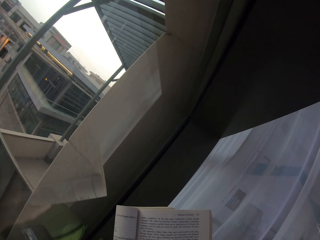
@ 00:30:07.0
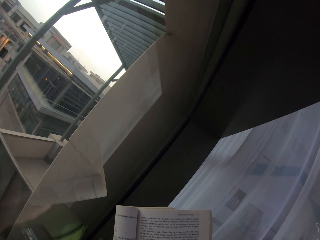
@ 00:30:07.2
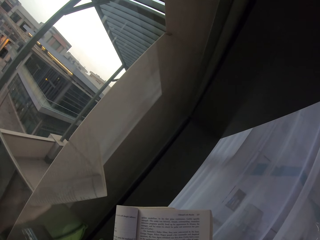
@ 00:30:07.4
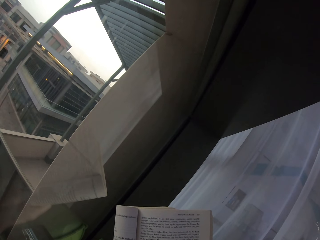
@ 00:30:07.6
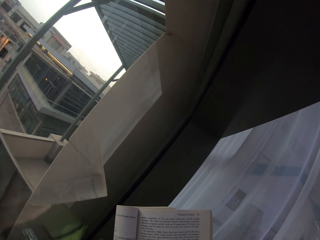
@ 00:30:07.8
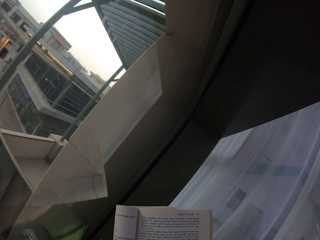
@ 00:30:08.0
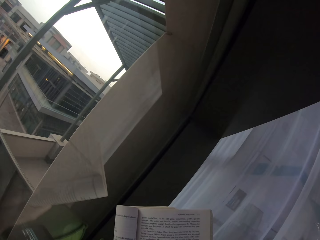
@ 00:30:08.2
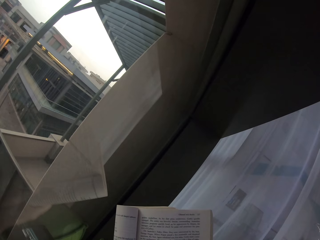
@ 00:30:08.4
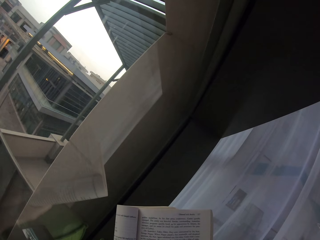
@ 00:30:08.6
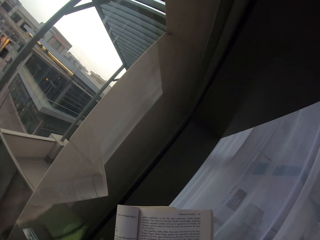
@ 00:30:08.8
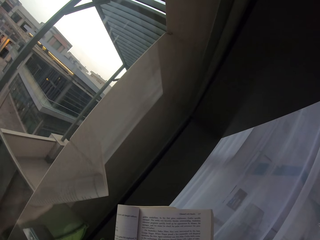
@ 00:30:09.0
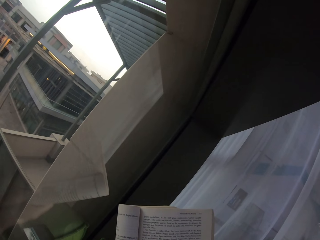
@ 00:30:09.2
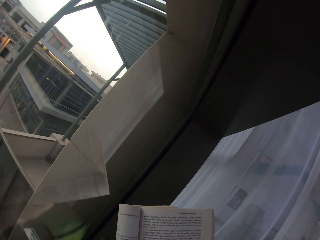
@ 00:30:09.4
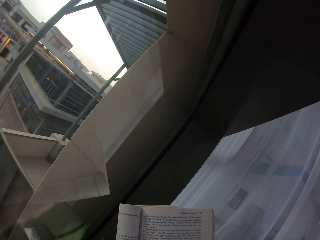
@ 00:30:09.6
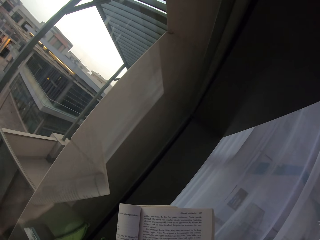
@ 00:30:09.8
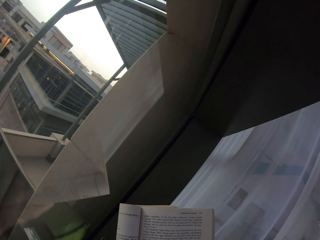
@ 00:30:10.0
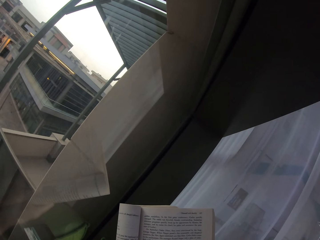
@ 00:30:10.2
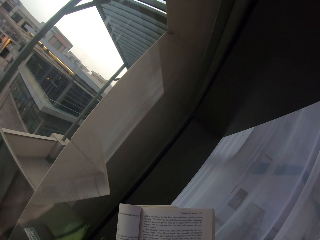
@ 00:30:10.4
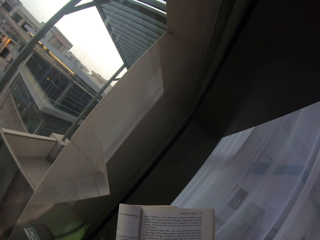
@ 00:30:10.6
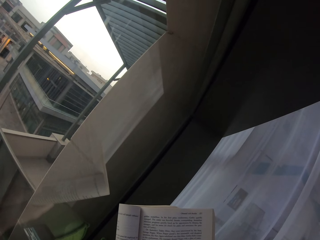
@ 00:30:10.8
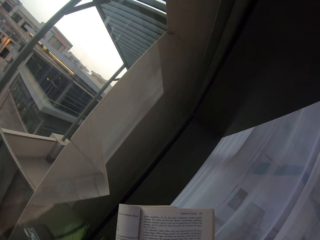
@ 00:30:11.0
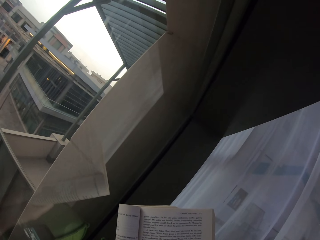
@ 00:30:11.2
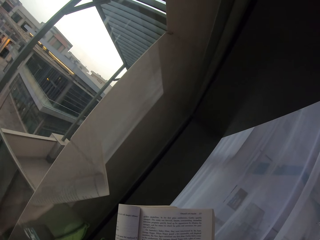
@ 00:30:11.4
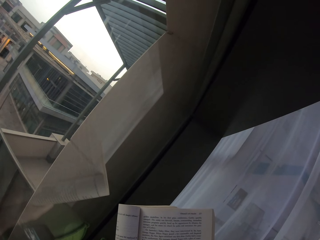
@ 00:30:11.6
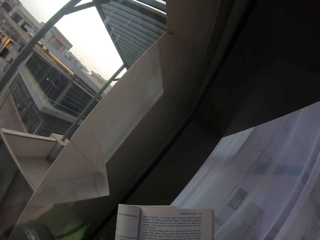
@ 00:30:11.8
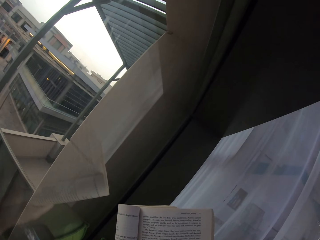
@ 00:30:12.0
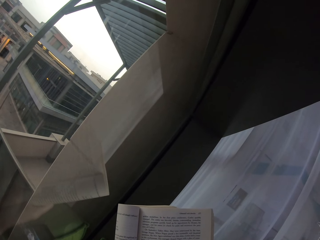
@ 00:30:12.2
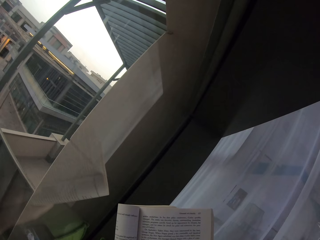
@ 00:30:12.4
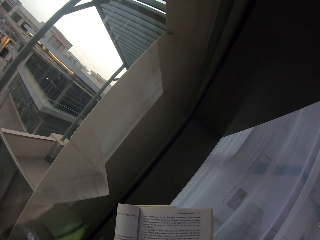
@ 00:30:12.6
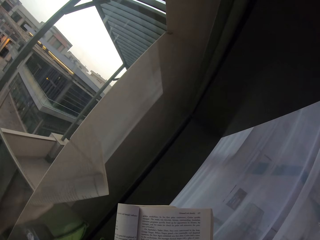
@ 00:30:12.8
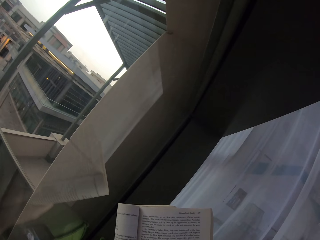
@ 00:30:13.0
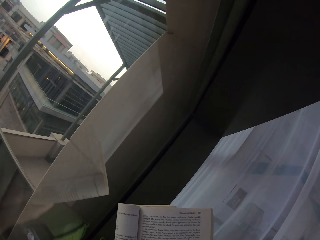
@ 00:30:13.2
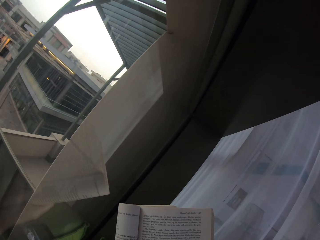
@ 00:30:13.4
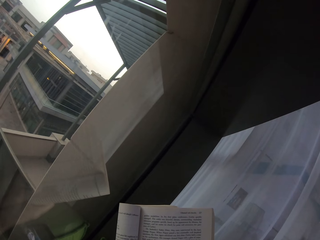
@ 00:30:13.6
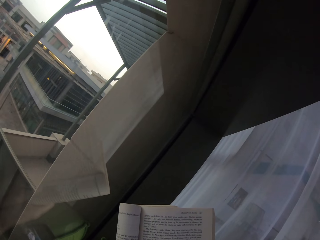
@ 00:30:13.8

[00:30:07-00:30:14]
The camera wearer continues to read his book.

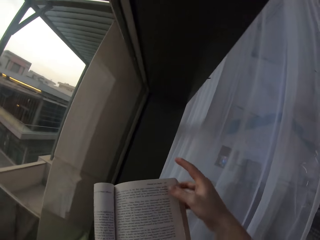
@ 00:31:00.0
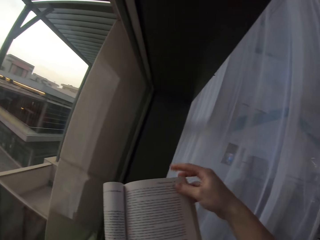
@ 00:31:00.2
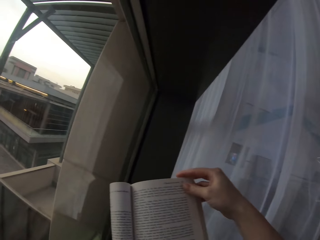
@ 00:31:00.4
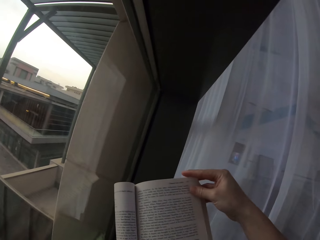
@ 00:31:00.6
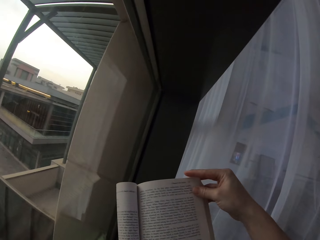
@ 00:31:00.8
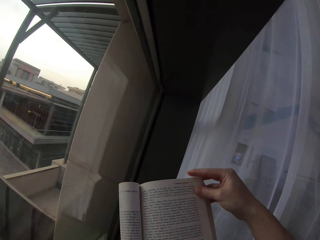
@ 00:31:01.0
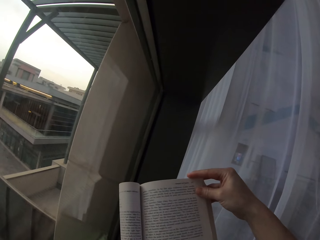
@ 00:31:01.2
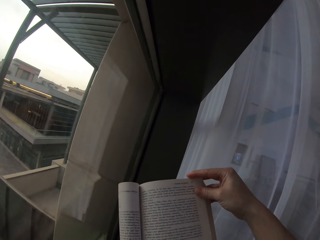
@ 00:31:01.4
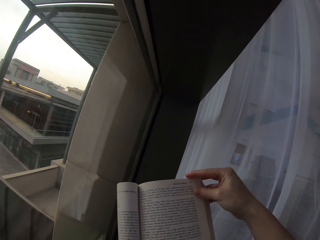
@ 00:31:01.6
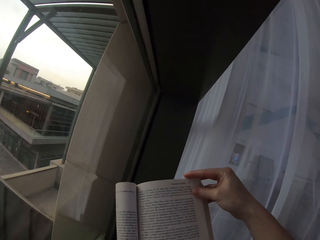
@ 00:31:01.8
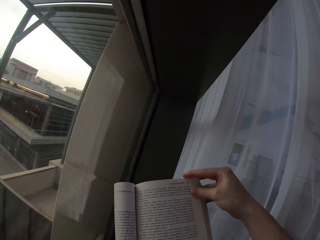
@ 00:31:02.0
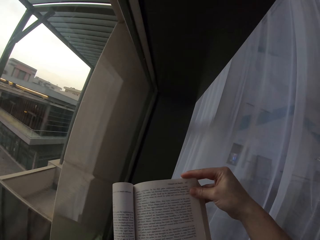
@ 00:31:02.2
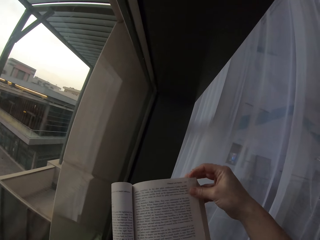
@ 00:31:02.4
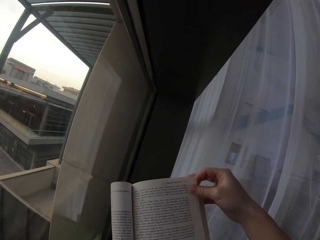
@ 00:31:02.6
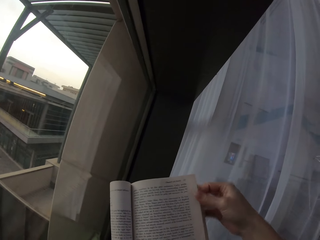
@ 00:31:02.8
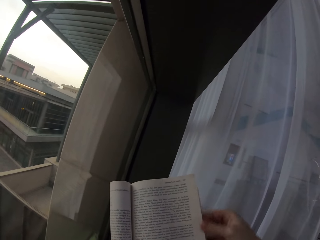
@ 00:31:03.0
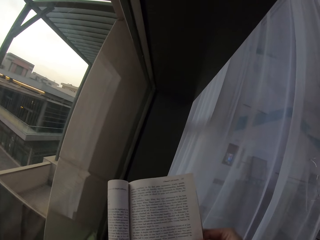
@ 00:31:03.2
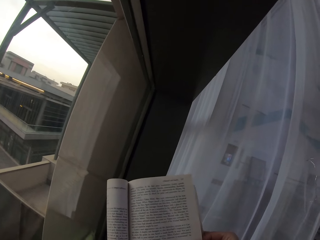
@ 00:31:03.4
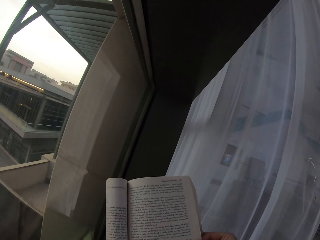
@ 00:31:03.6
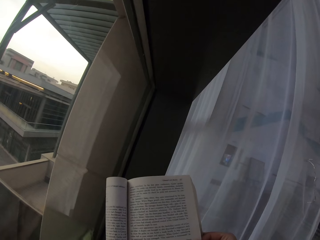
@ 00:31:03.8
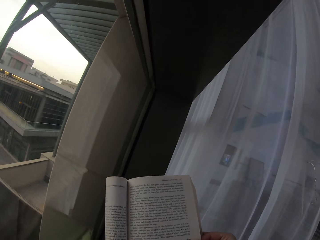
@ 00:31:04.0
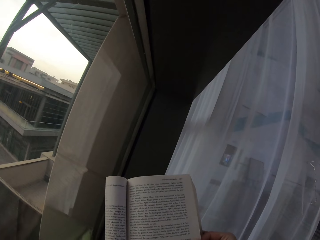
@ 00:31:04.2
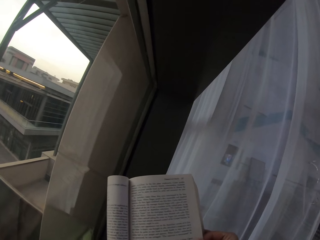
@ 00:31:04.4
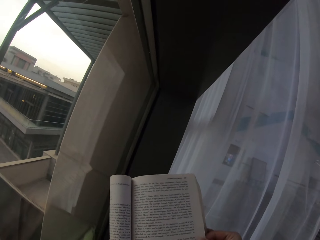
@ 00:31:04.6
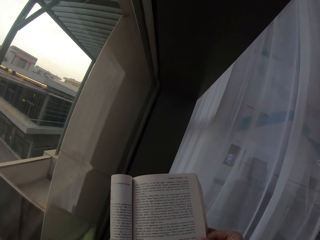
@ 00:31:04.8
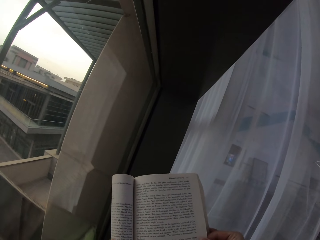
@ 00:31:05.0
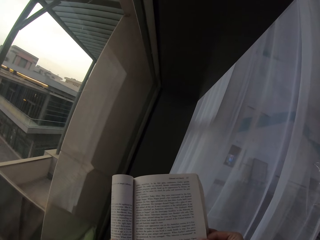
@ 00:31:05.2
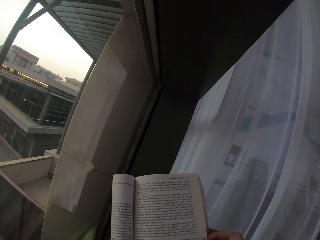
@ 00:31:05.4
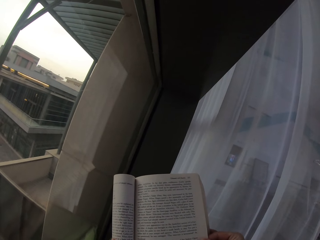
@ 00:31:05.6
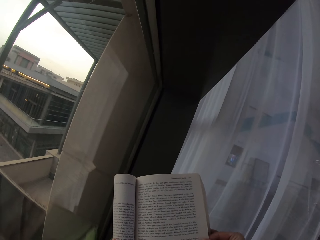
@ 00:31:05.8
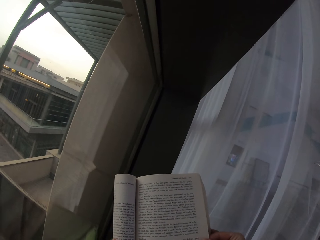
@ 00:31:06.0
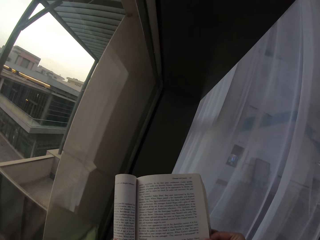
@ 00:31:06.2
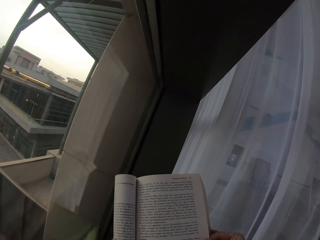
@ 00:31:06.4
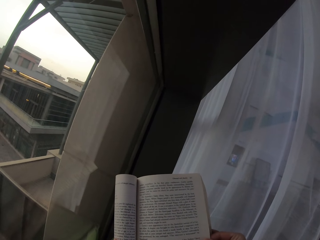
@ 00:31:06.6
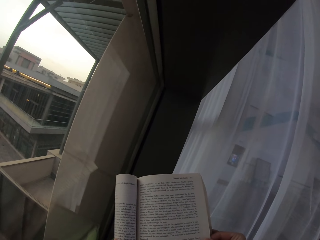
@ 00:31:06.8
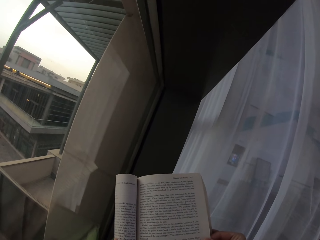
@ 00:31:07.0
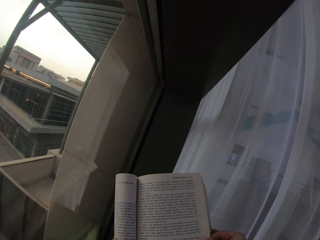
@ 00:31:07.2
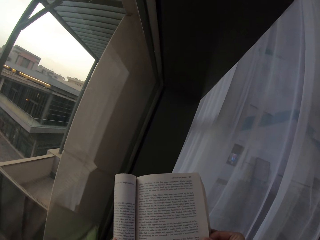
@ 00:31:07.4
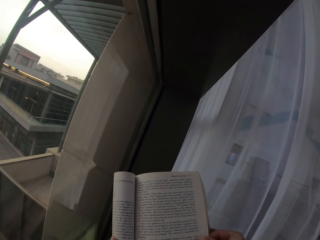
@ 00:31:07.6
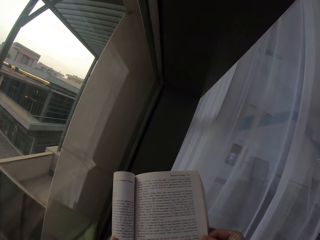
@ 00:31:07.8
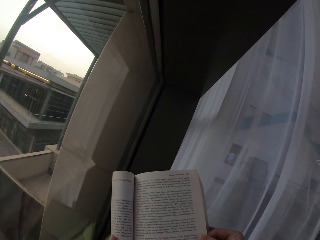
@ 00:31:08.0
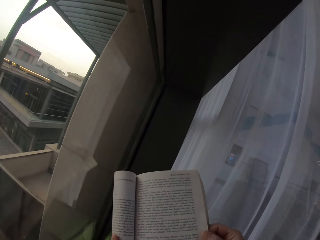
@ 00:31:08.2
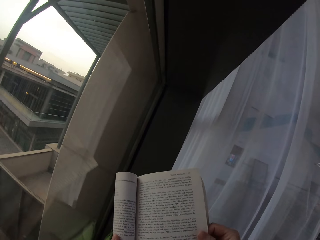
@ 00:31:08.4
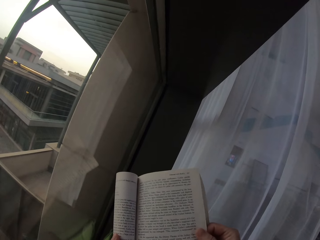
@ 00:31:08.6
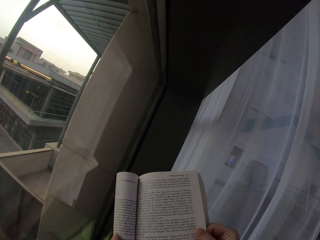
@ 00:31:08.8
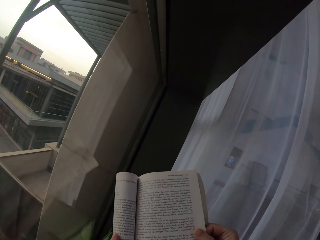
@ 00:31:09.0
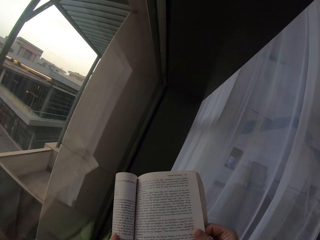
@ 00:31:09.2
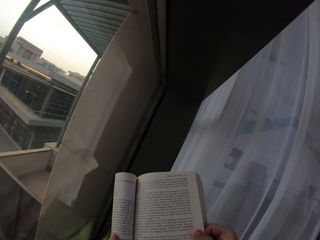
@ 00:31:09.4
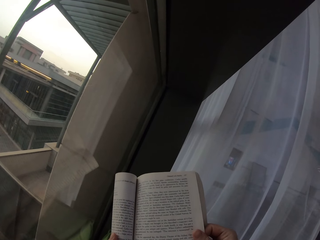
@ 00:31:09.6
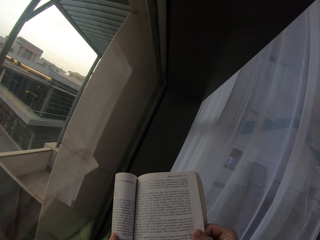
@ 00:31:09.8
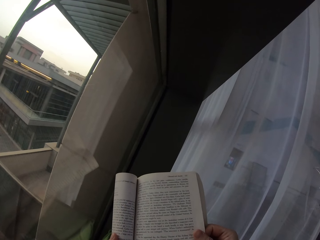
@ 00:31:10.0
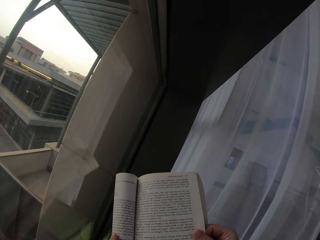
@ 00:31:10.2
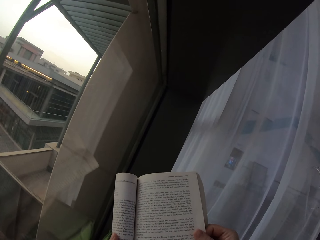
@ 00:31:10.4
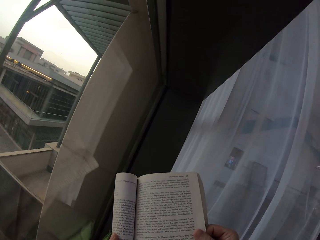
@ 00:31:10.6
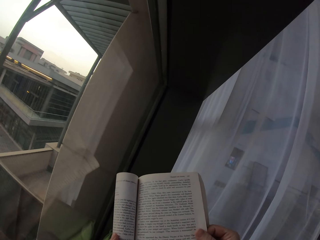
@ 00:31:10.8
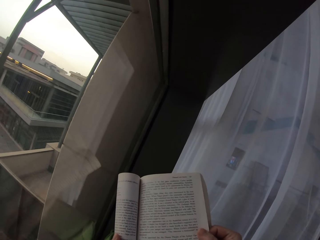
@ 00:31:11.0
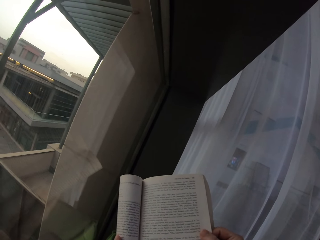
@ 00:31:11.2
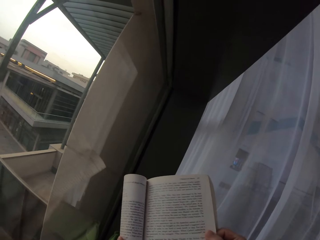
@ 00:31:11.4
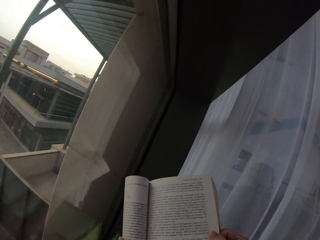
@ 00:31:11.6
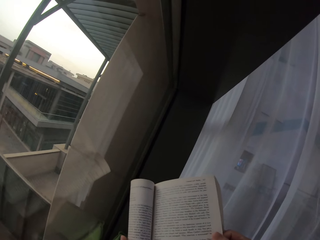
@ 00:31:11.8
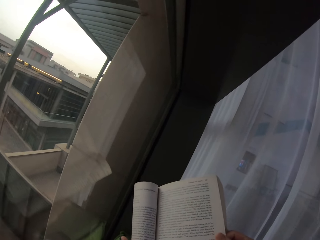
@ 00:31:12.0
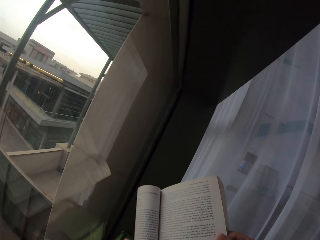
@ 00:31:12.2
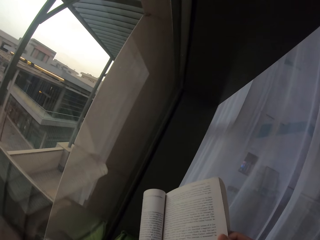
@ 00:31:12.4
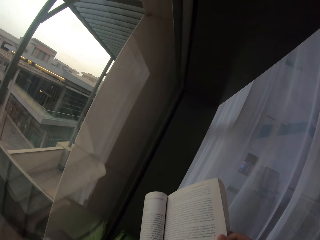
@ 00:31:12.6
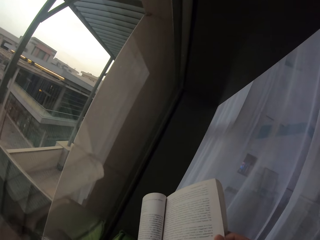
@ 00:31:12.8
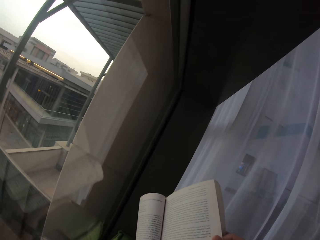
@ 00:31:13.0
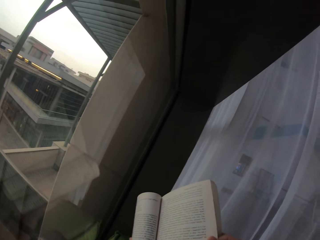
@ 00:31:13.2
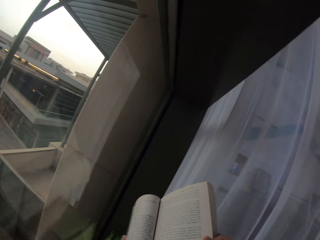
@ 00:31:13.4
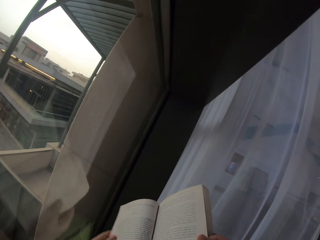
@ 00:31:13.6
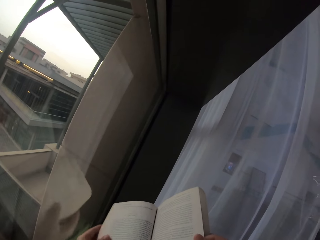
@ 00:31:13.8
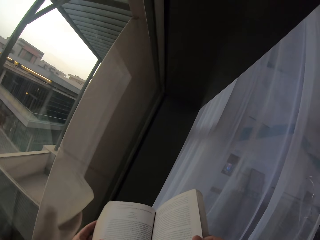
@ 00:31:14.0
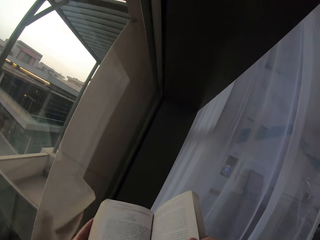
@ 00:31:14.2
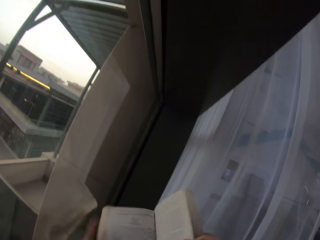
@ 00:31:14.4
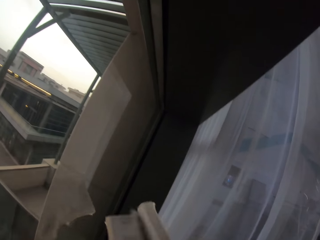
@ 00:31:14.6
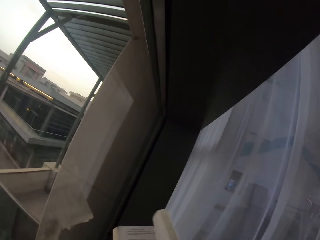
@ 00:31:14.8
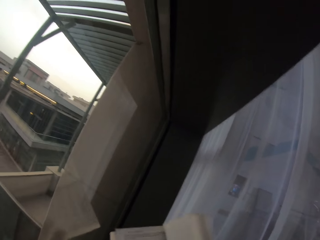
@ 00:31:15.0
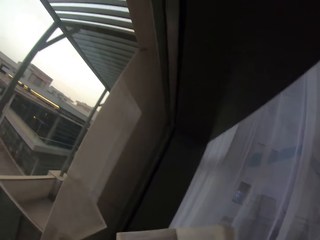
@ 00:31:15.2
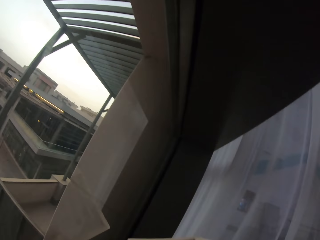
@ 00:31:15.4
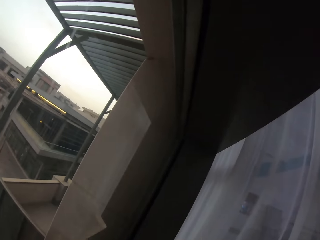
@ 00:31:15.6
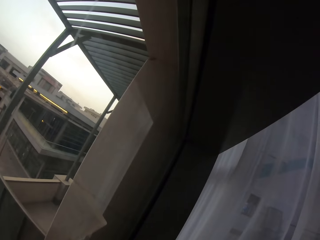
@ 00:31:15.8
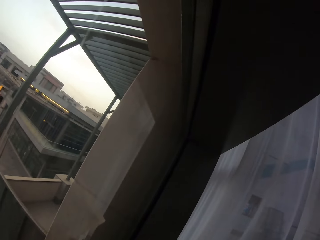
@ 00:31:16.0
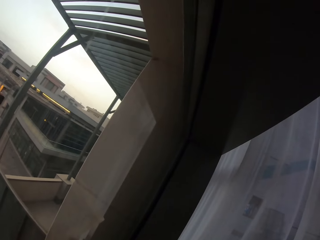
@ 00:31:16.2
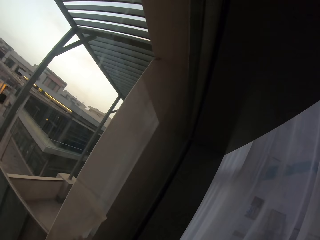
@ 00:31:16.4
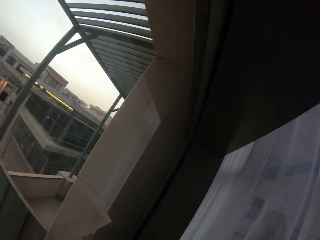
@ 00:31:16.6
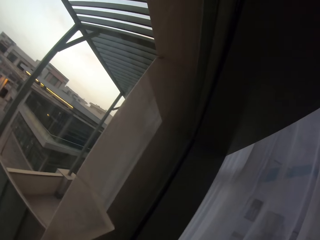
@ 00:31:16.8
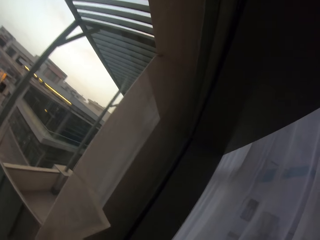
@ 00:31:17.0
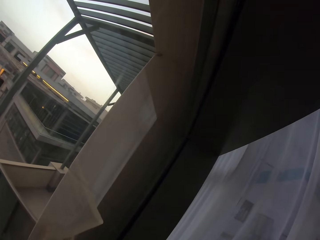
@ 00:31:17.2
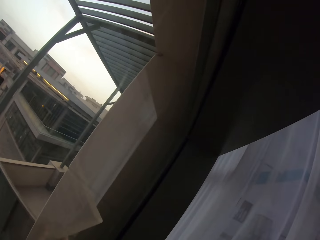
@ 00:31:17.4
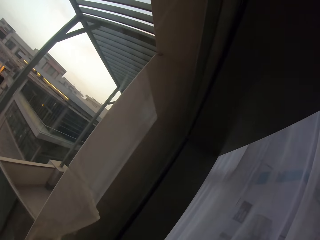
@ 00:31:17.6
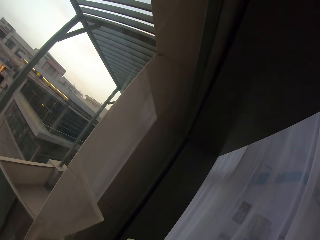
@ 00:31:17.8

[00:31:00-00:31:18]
The camera wearer touches his page. They open the next page of the book.
